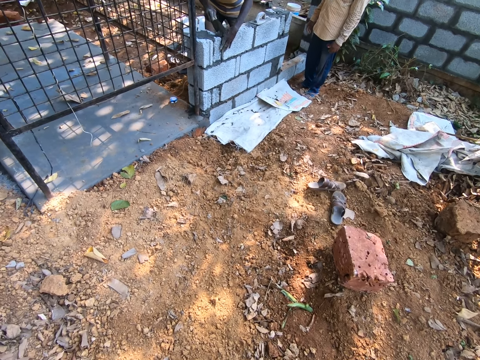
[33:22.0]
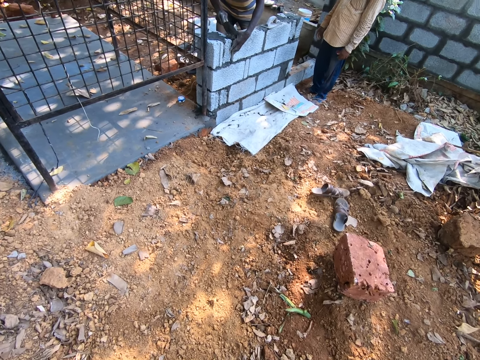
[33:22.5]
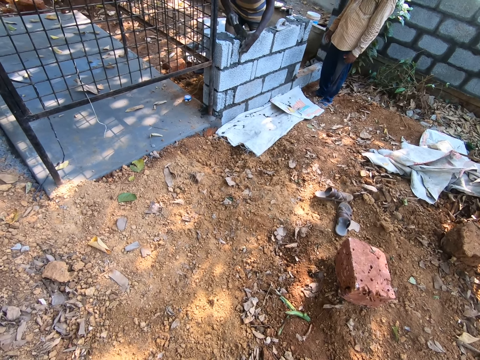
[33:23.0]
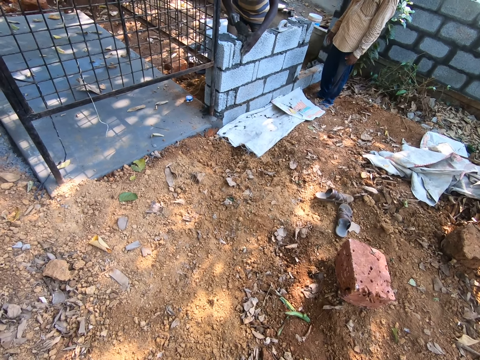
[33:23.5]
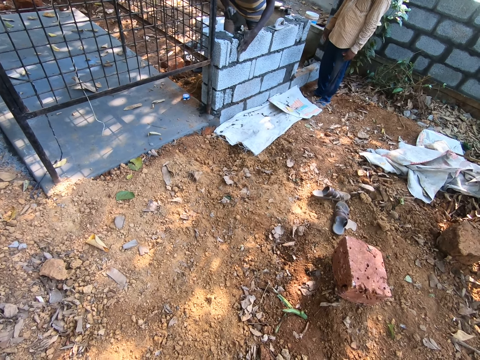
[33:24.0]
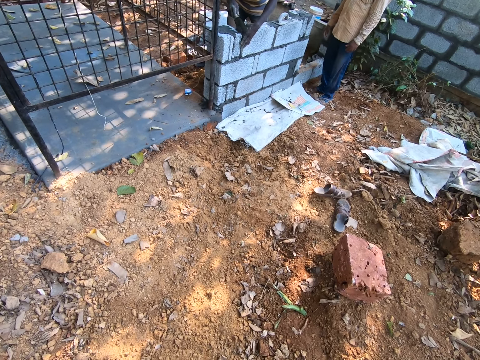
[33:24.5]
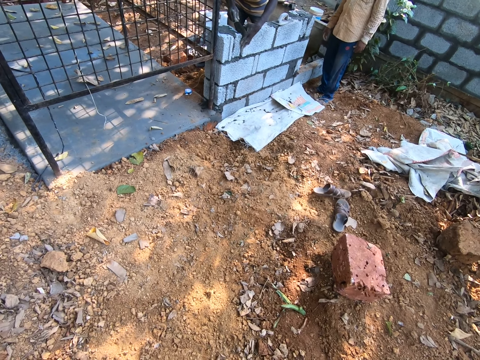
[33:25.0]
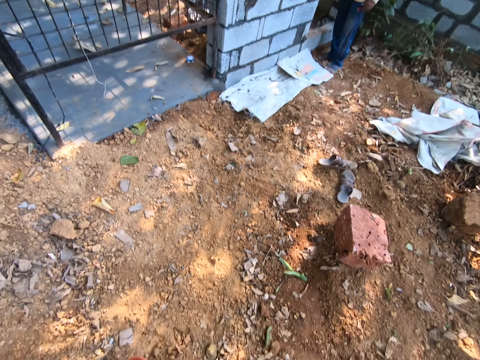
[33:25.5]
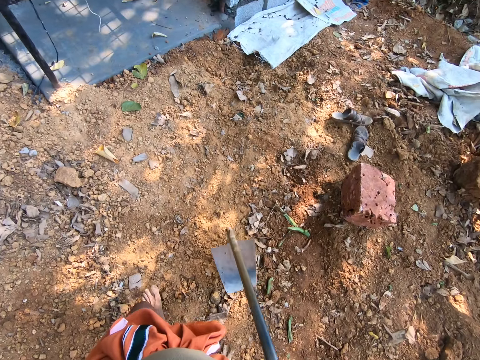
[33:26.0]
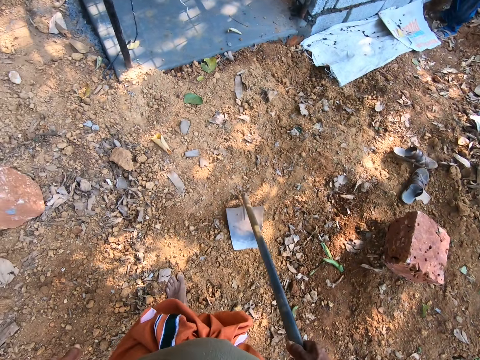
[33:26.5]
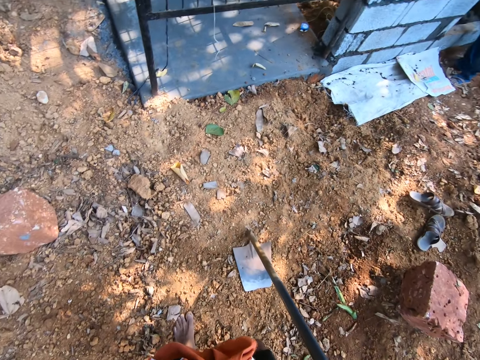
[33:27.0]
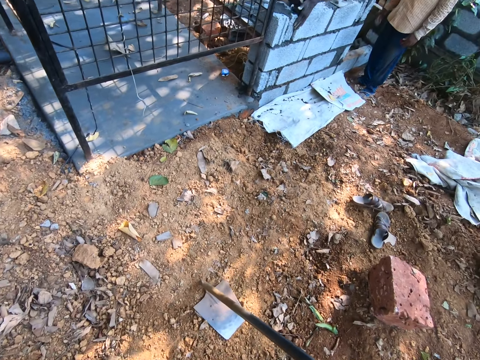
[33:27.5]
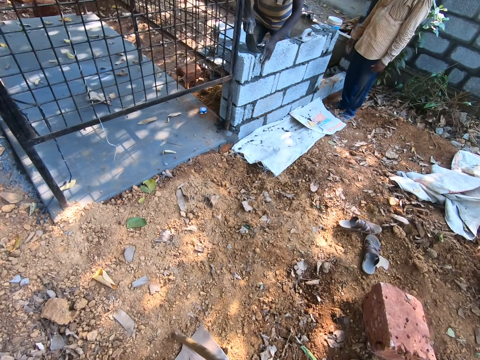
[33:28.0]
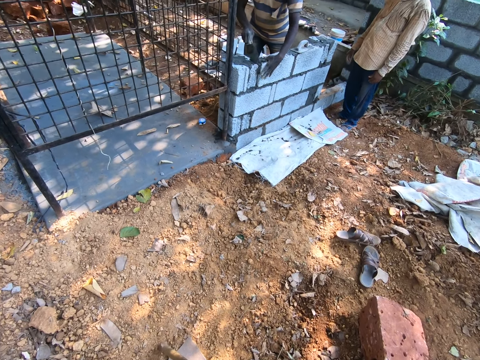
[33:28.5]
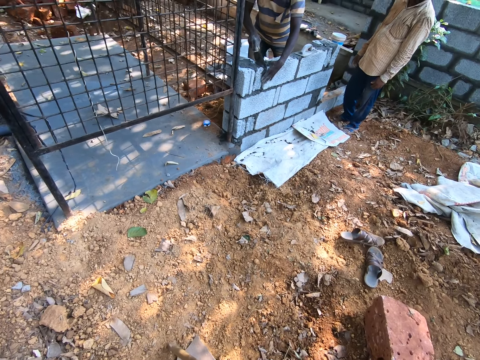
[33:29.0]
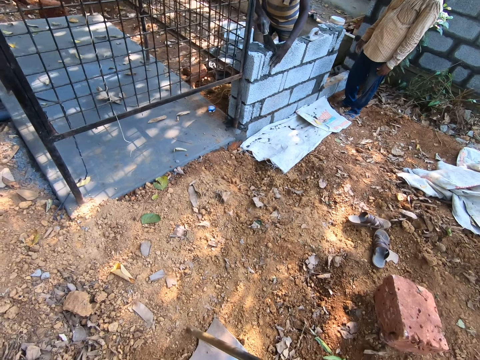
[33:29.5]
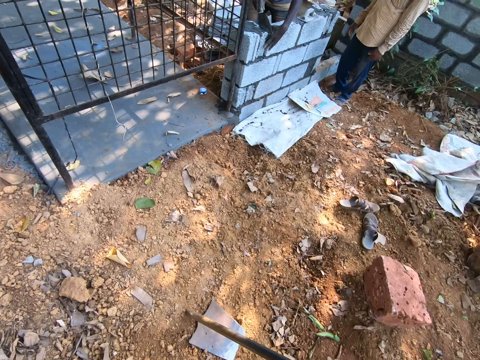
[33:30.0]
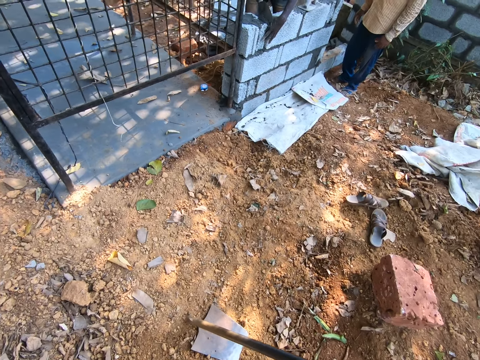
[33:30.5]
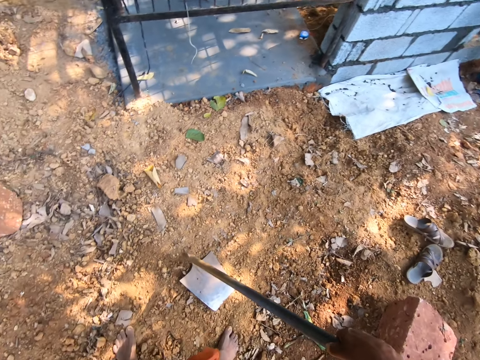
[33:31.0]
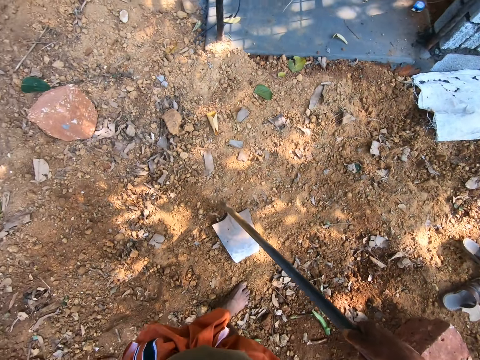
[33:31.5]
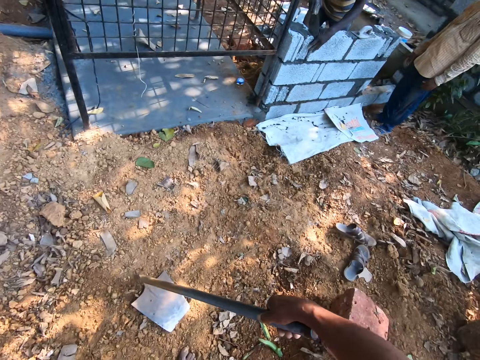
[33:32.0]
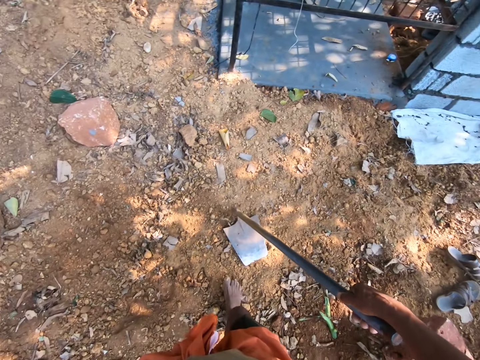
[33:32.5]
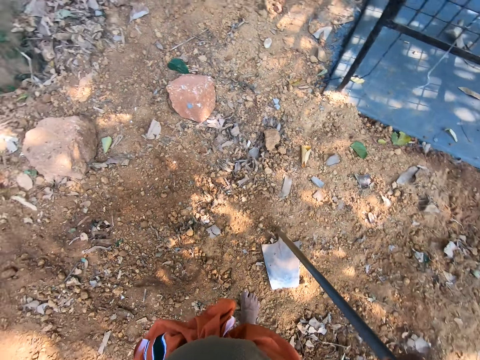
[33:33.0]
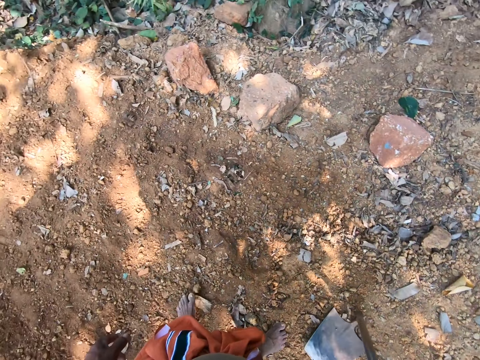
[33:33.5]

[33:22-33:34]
The camera wearer places the hoe on the ground with his right hand. He lifts the hoe. A man builds. The camera wearer looks around.

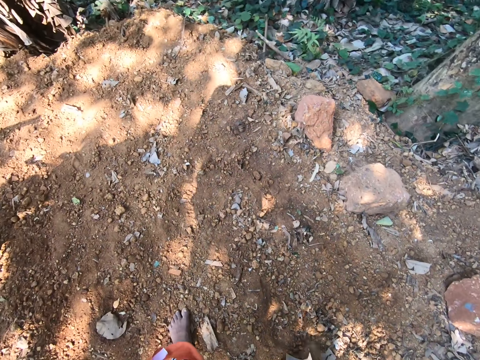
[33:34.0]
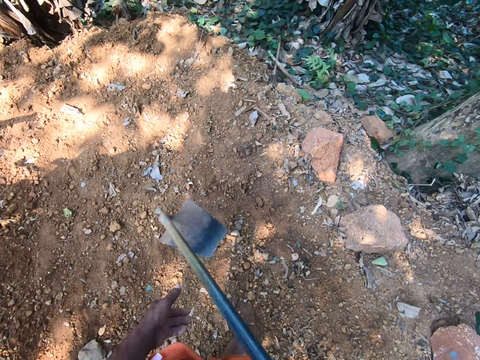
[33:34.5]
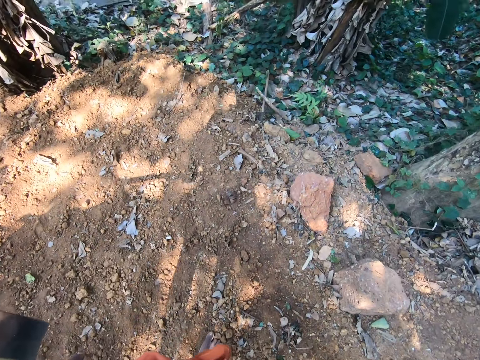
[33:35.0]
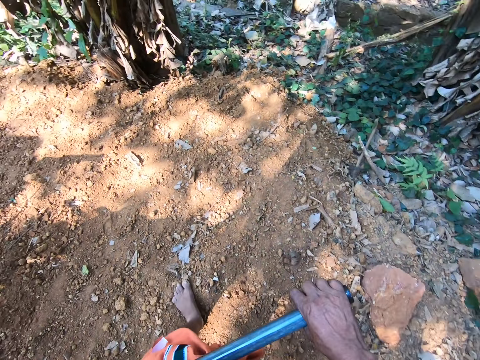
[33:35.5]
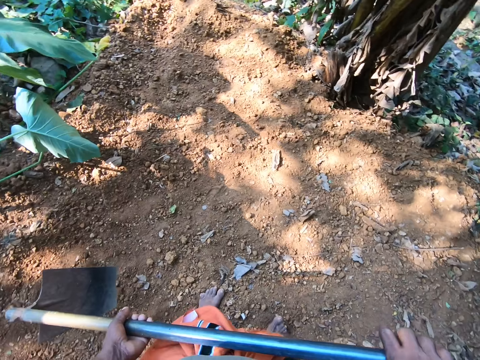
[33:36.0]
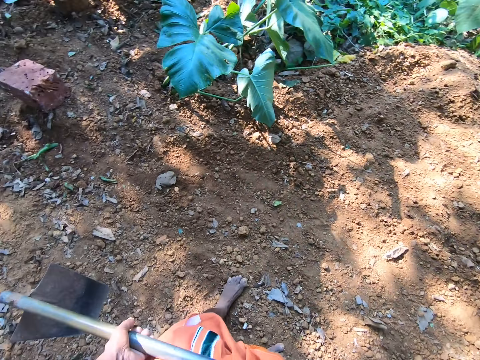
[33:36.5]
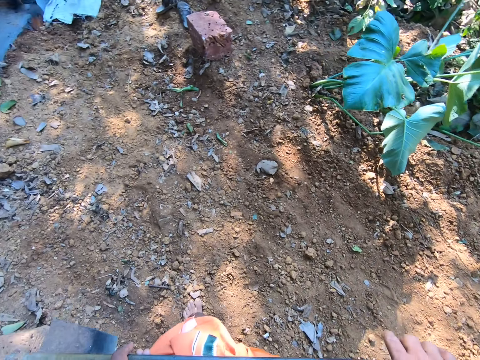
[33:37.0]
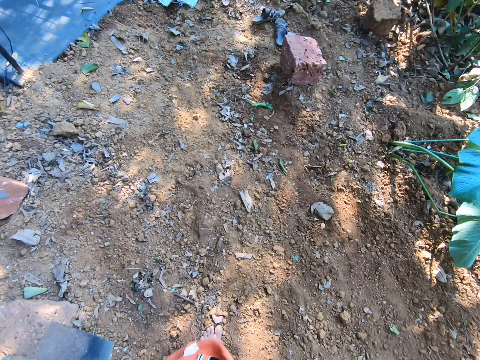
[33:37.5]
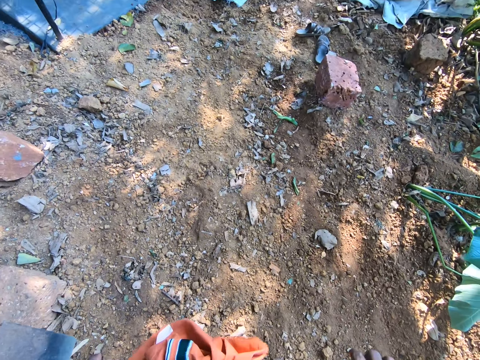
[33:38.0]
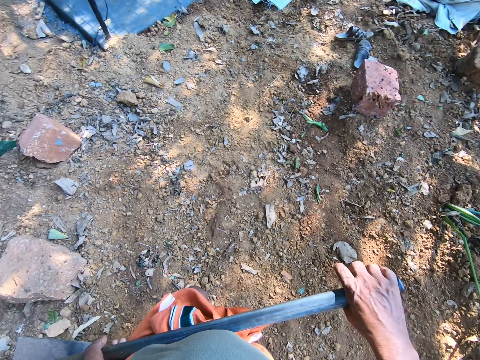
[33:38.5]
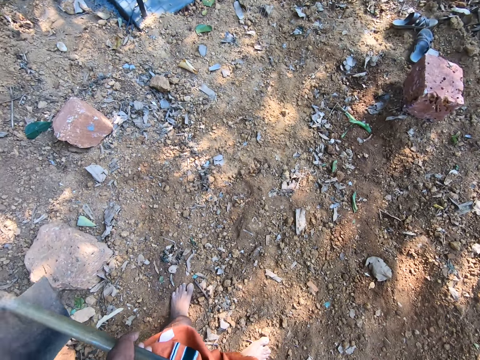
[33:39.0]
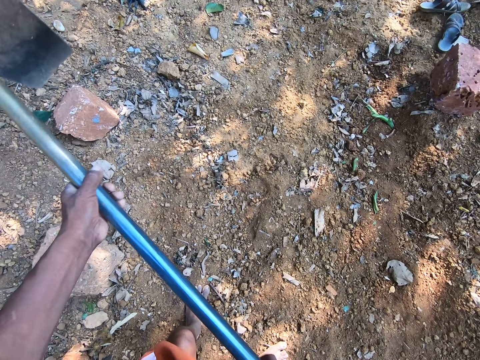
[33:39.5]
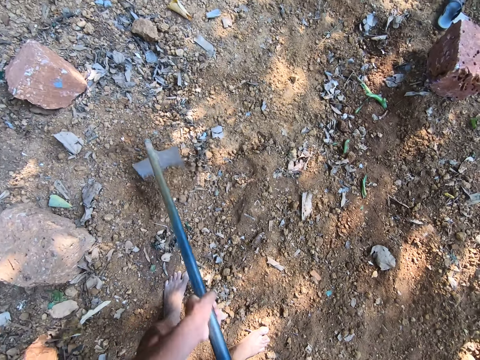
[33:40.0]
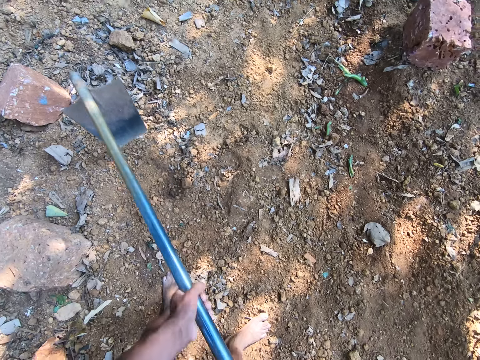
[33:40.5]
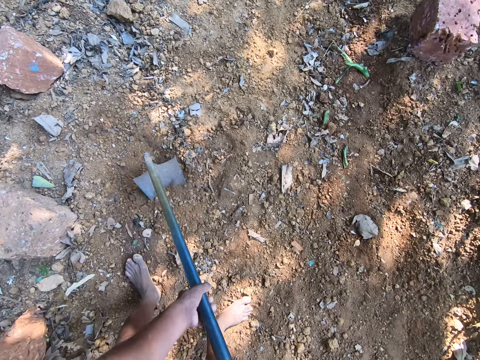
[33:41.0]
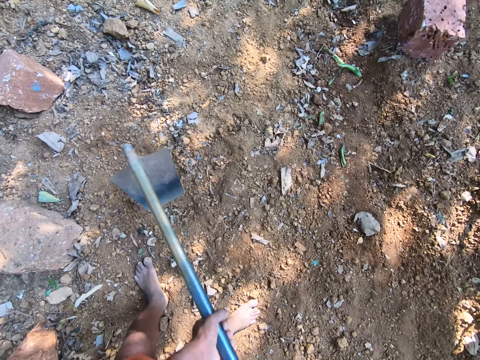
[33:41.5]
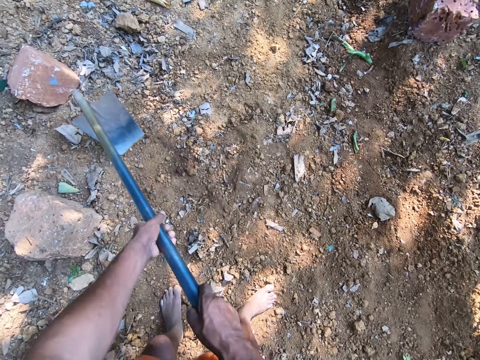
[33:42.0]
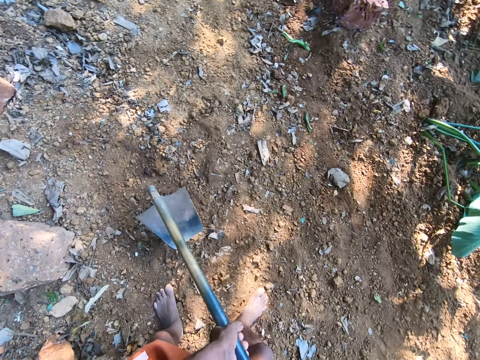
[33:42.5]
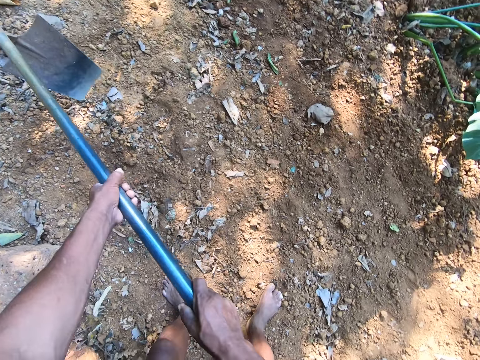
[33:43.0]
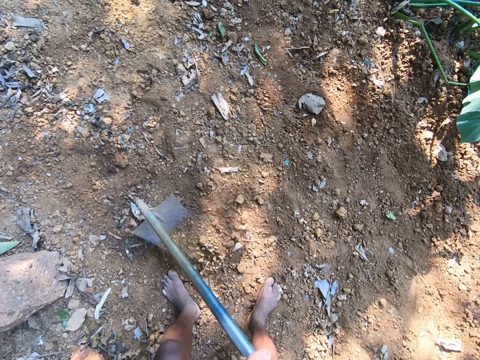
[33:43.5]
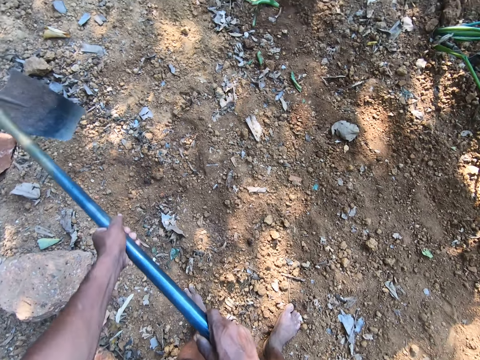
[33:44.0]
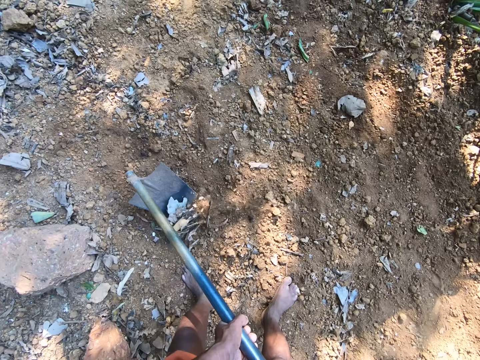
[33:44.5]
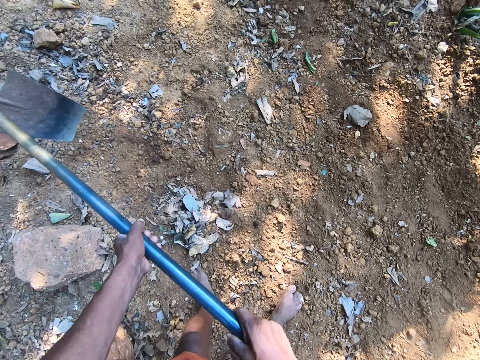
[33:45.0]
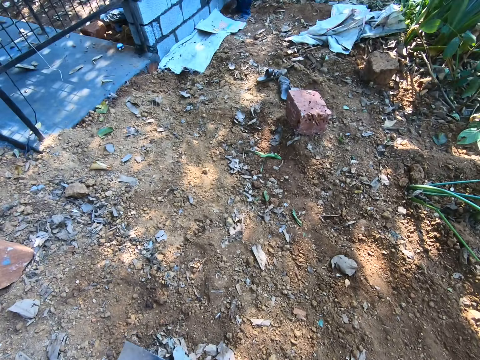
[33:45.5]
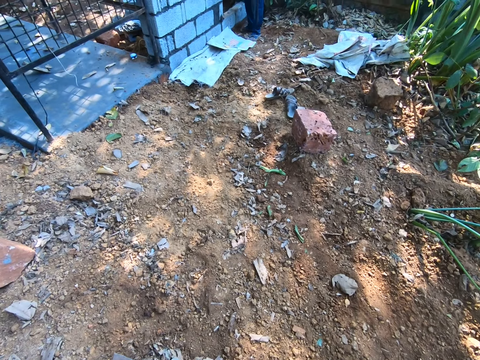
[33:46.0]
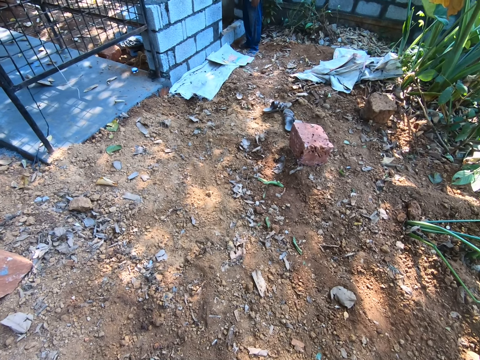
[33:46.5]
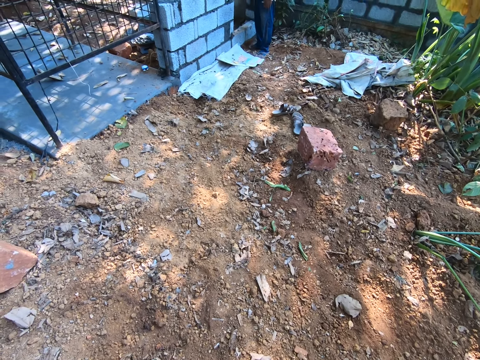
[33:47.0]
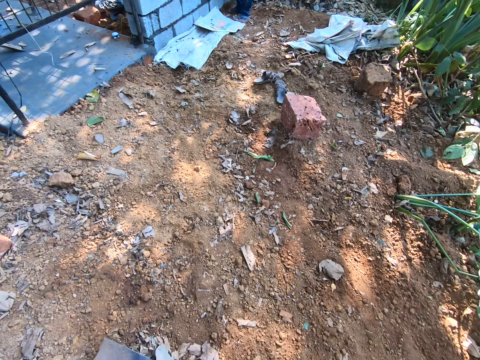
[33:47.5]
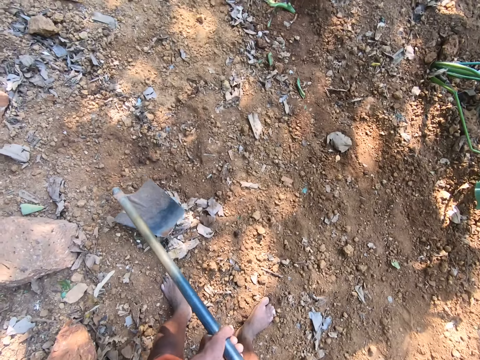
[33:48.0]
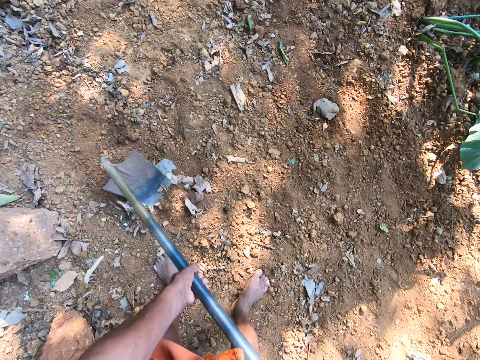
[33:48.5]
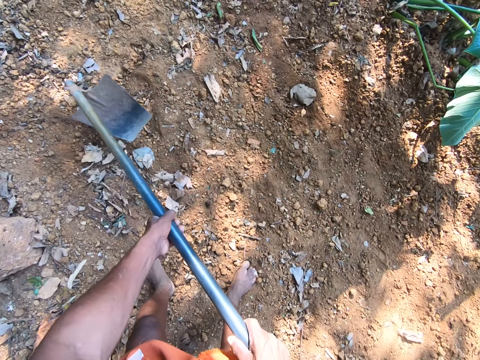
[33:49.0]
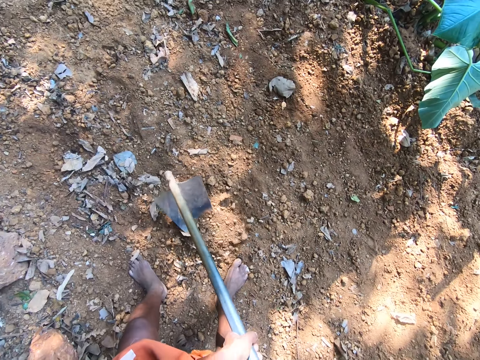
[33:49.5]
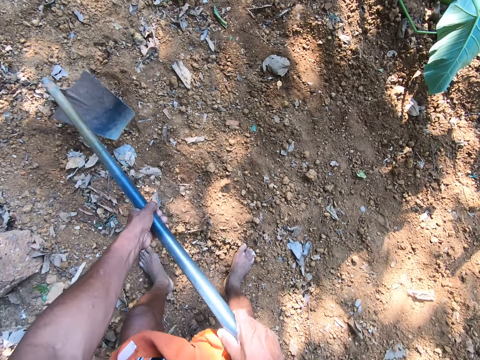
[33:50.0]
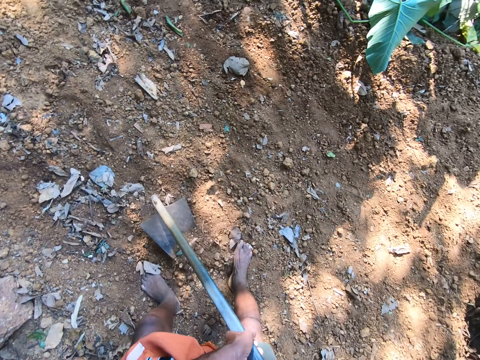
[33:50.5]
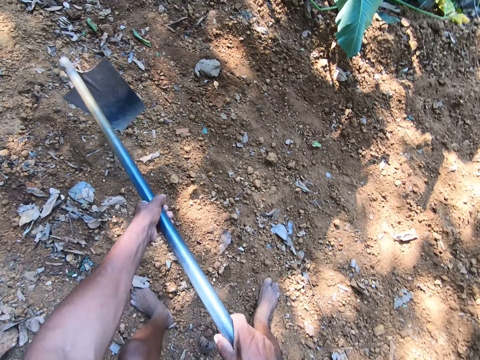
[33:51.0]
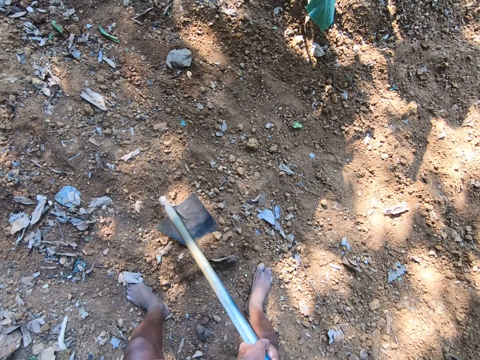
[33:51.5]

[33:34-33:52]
The camera wearer lifts the hoe from the ground with his right hand and holds the hoe in both hands. He walks and moves around. He converses with a man. He digs the ground with the hoe in both hands. He converses with the man. He moves the hoe and digs.
